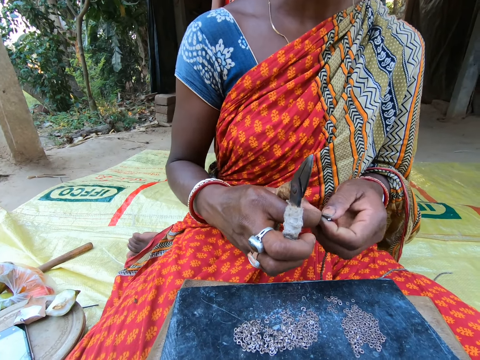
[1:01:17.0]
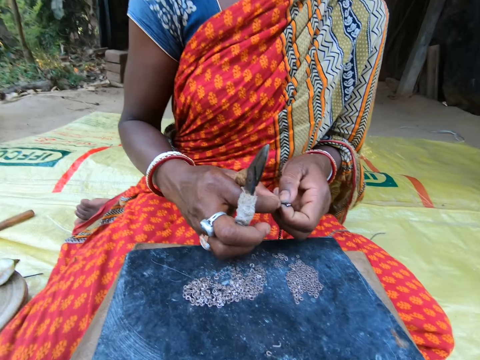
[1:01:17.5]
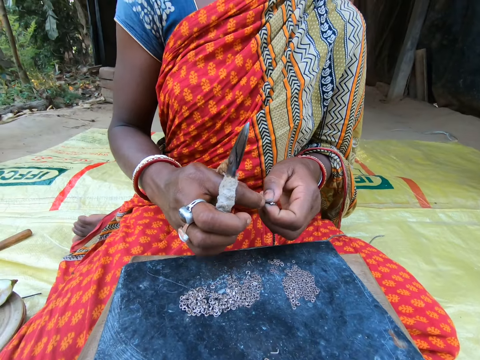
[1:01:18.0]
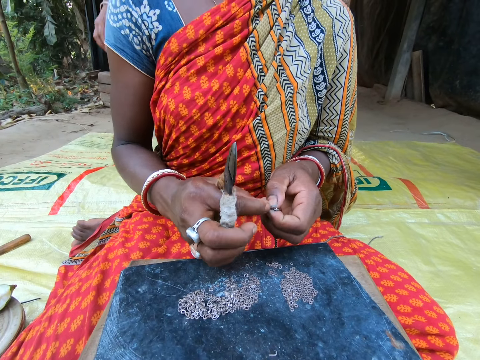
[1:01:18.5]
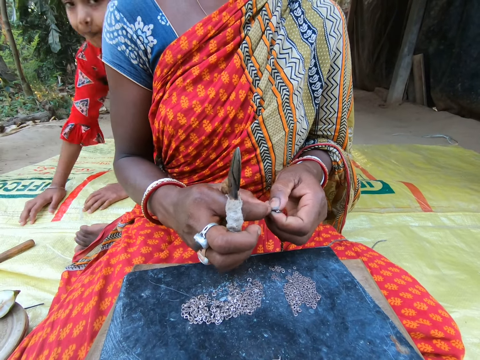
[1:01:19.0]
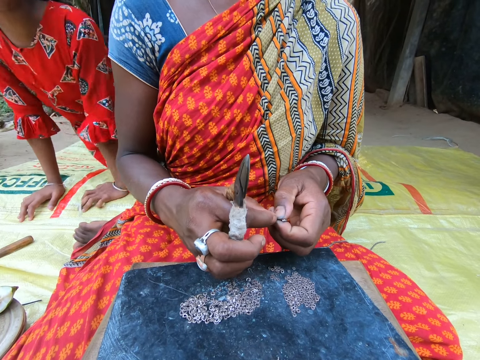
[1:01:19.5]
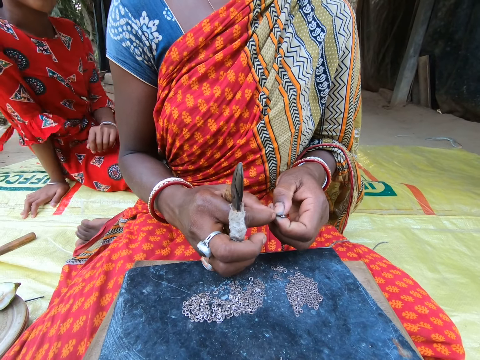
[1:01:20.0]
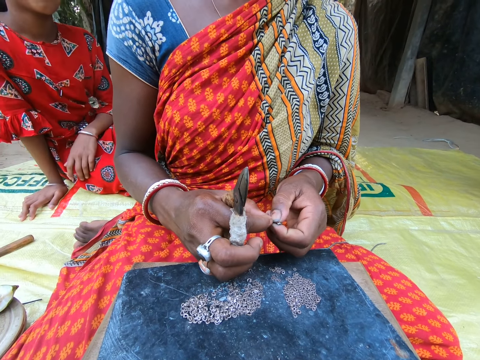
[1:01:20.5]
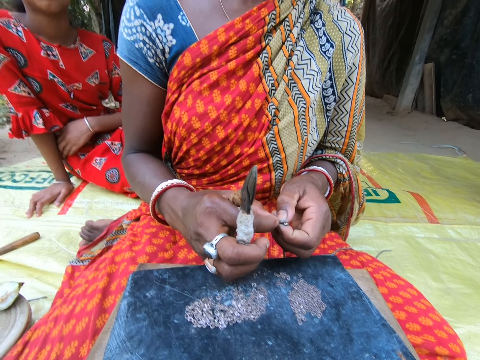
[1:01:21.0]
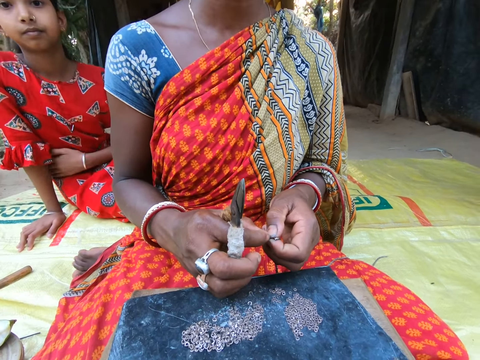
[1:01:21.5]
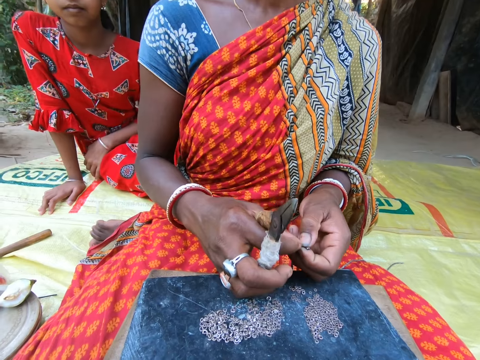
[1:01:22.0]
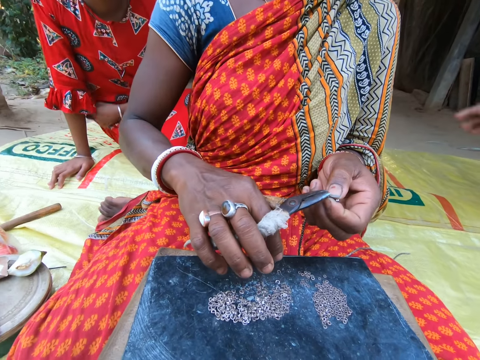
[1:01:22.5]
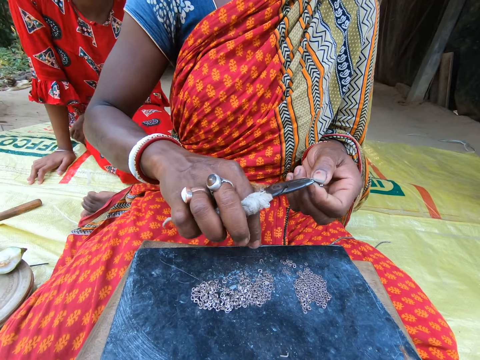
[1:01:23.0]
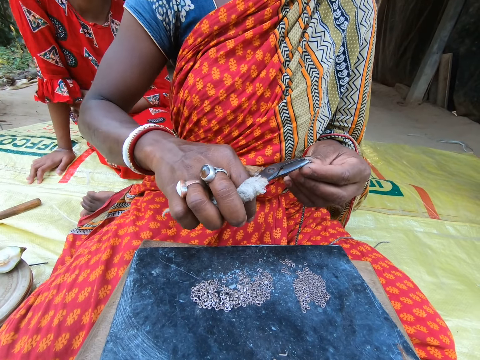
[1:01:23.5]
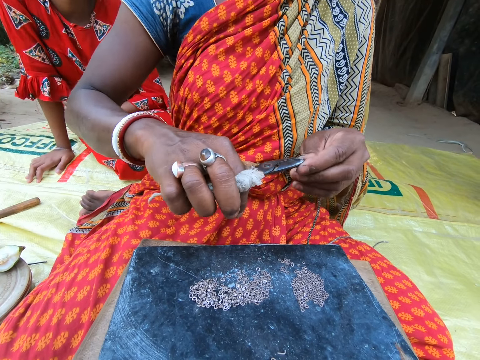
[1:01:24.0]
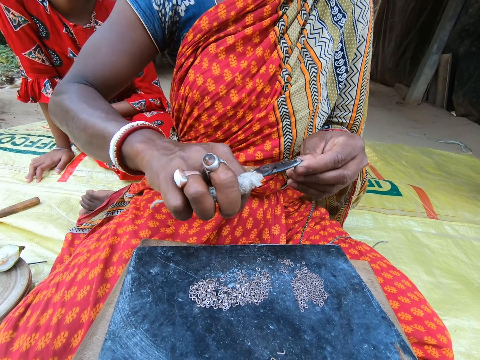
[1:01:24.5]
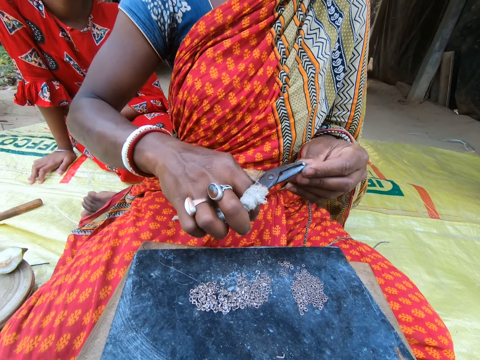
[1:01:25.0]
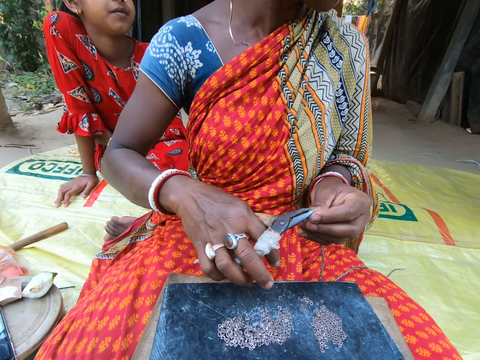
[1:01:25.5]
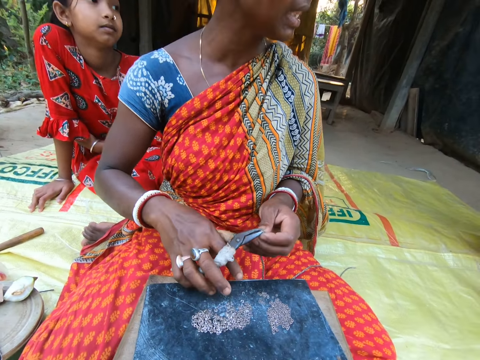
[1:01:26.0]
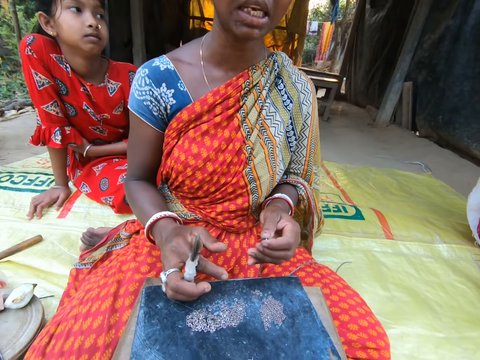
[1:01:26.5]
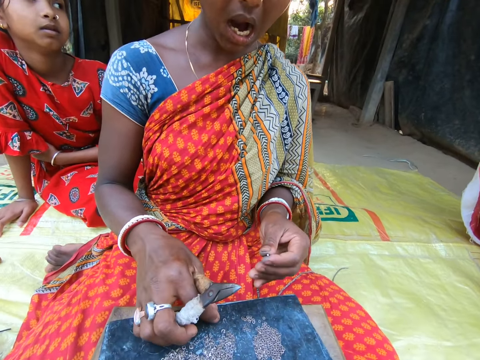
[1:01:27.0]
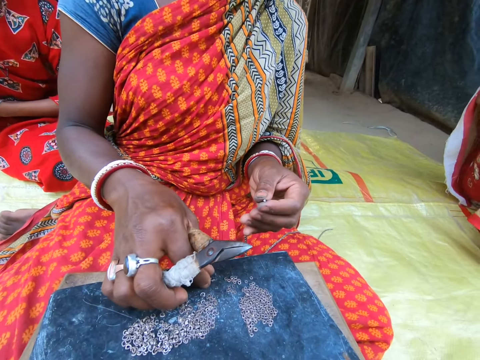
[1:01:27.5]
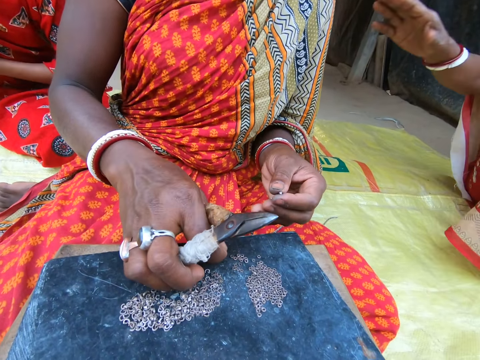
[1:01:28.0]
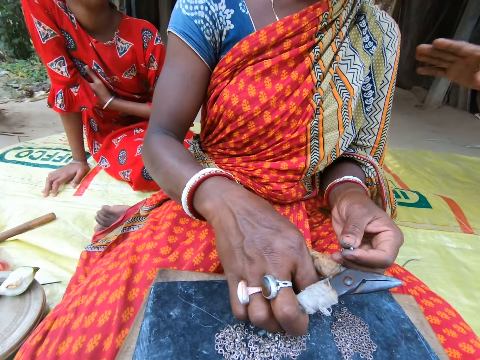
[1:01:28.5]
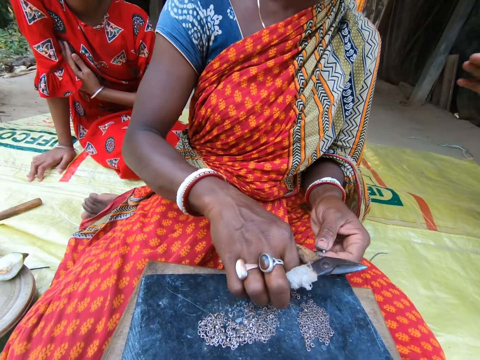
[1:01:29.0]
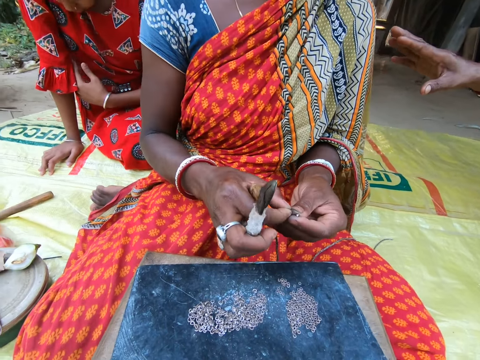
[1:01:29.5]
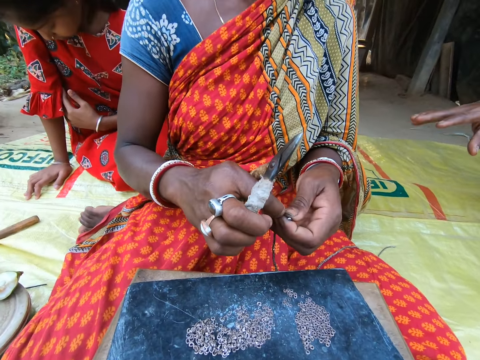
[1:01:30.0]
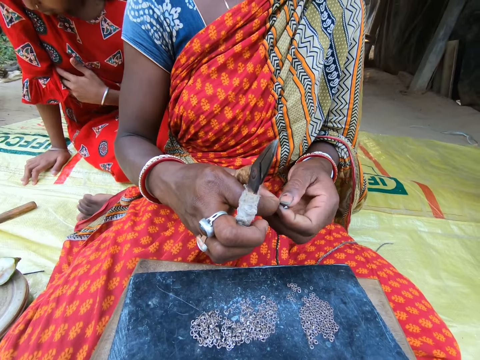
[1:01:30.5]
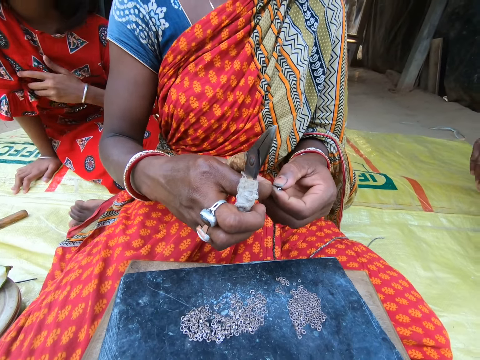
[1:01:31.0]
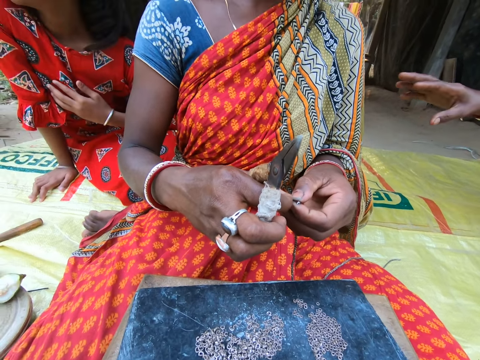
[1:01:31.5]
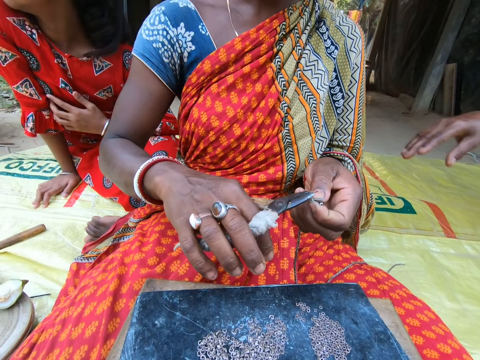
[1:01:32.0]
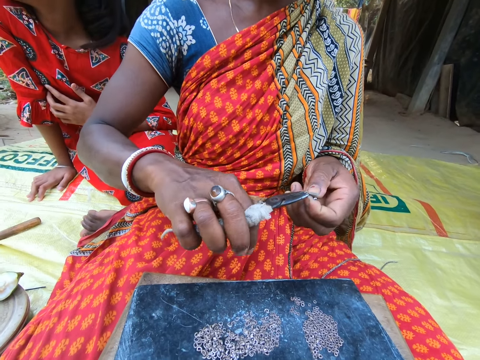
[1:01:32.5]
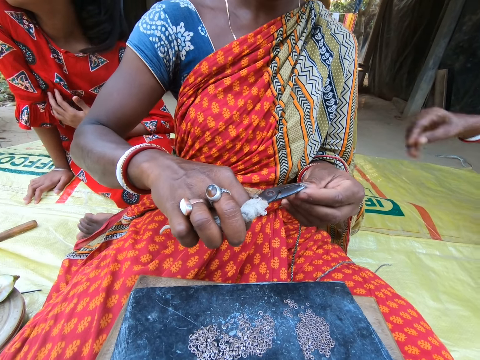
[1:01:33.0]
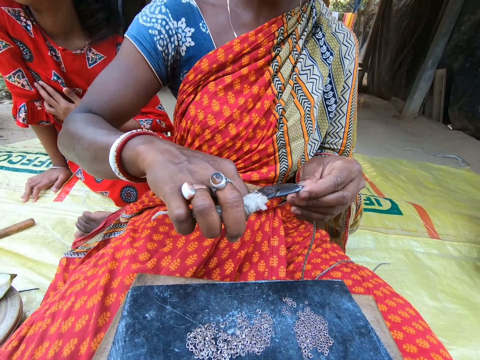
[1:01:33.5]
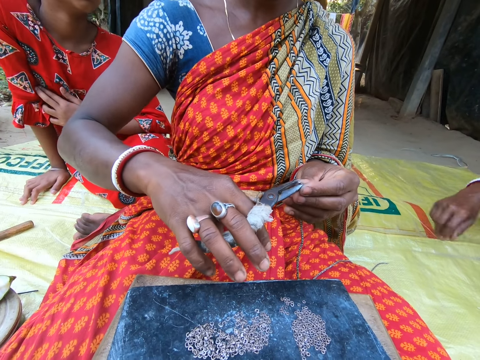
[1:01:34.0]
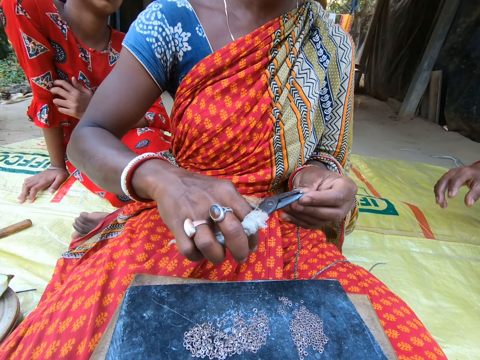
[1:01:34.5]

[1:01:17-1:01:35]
A girl touches her dress with her left hand. A woman picks the ring from her left hand with the pair of pliers in her right hand and places the ring on the string in her left hand with the pair of pliers in her right hand. The woman picks a ring on the stool with her right hand. The woman passes the ring from her right to left hand. The woman picks the ring from her left hand with the pair of pliers in her right hand and places the ring on the string in her left hand with the pair of pliers in her right hand.

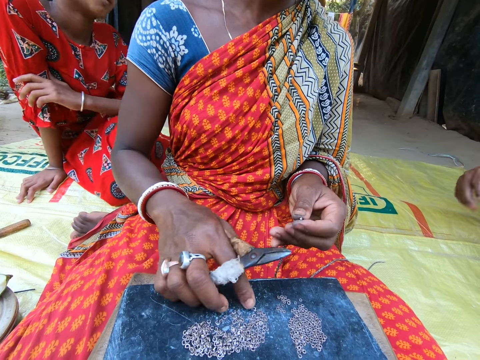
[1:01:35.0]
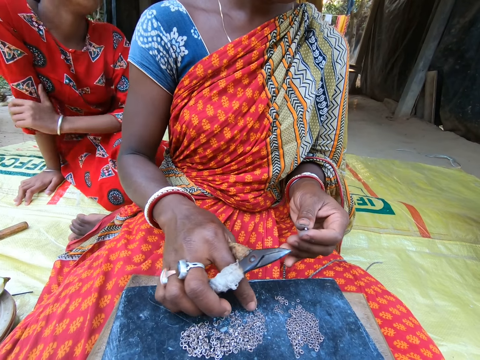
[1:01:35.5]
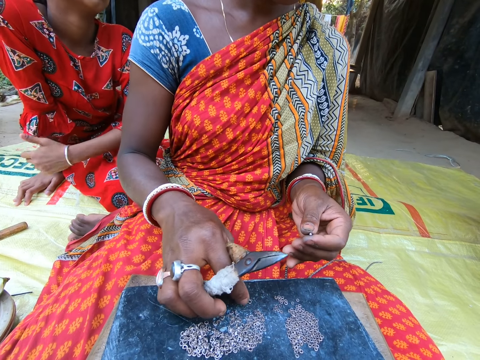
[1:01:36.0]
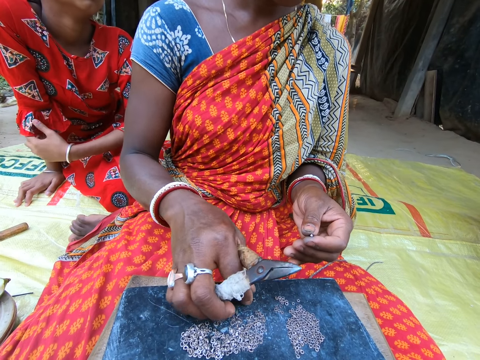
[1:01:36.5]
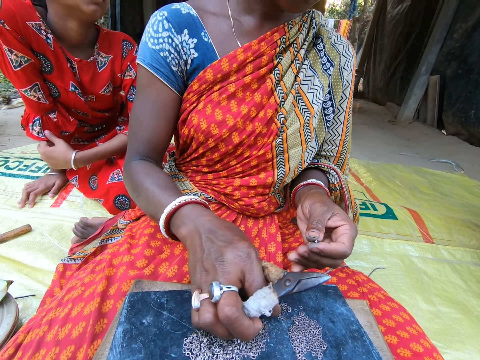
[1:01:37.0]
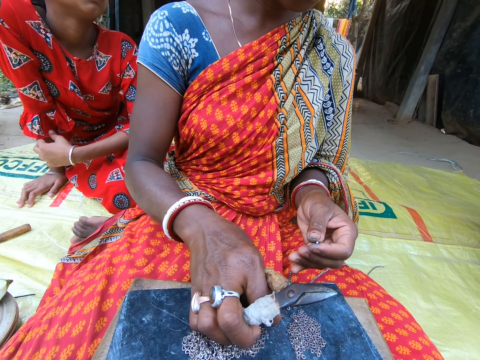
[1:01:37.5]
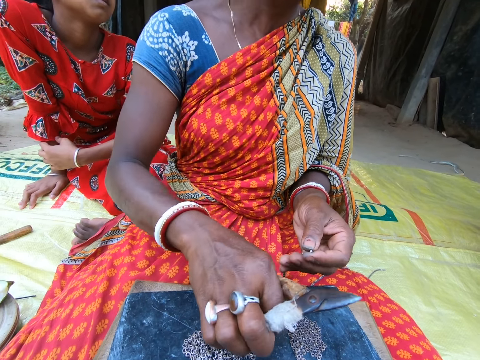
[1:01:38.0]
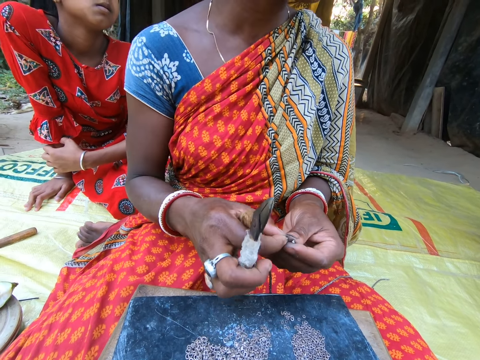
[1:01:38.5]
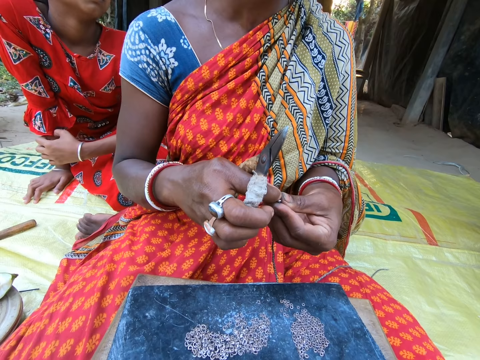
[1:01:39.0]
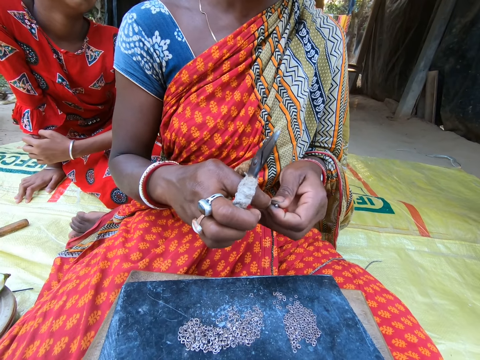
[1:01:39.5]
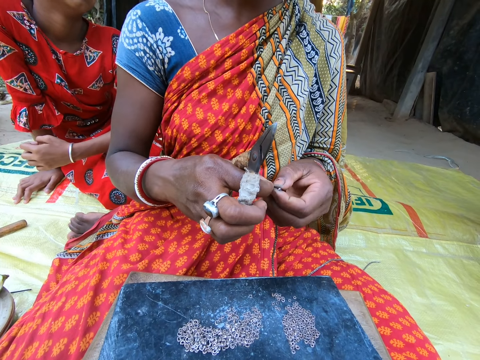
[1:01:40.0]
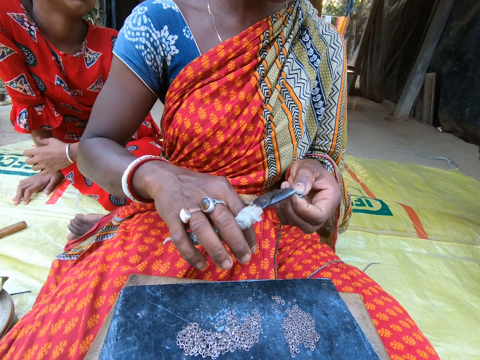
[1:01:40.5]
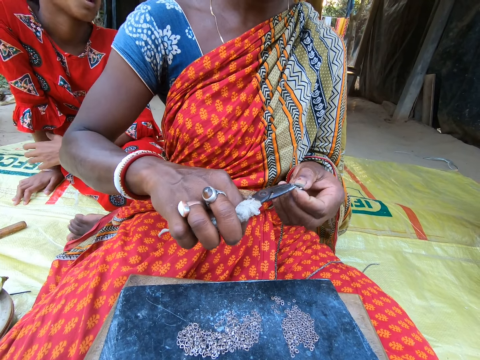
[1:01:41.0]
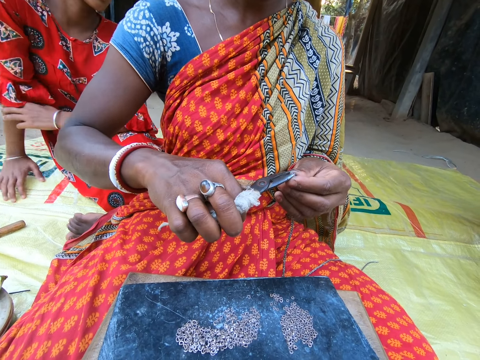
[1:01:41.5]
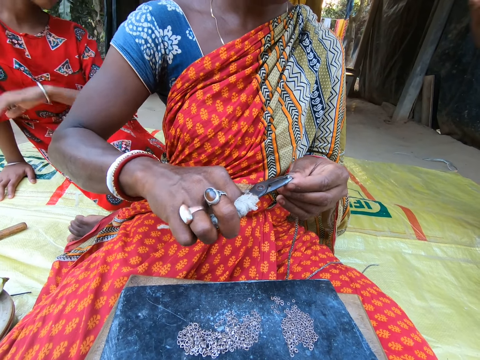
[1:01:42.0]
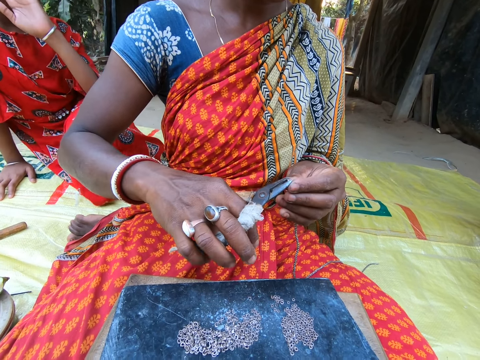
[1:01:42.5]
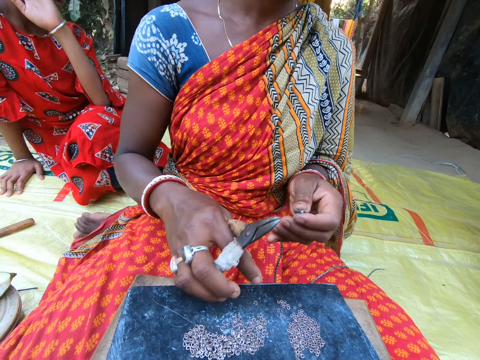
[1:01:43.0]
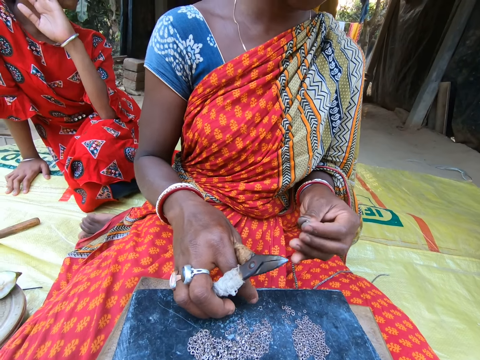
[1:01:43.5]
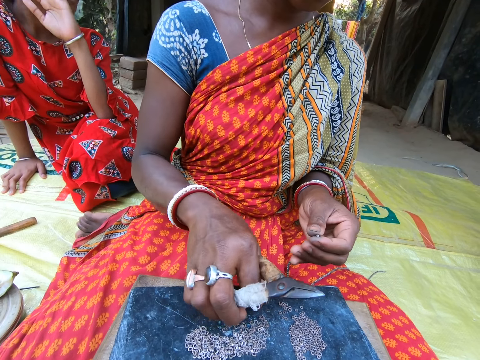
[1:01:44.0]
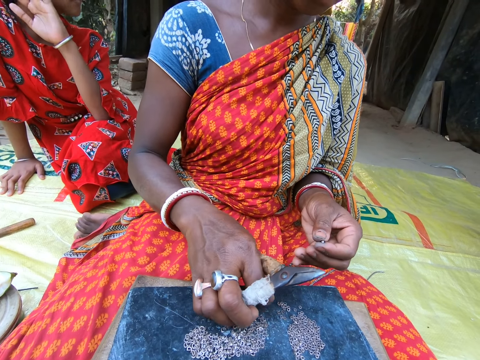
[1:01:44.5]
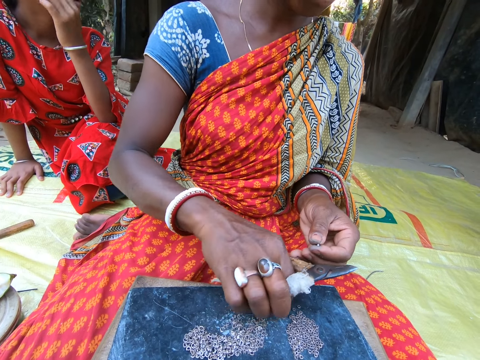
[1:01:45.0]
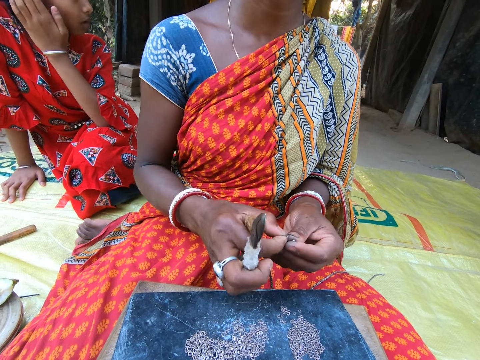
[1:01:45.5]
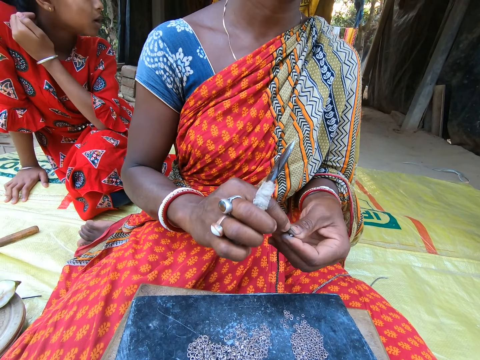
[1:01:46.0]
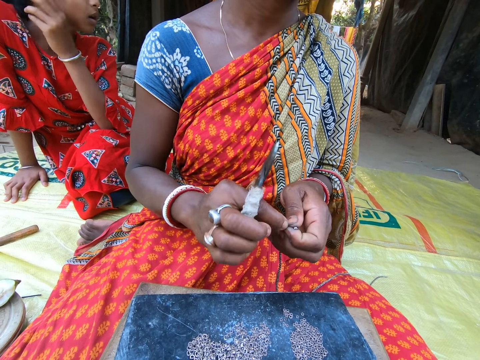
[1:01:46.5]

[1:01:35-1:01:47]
A girl touches her right hand with her left hand. A woman picks a ring on the stool with her right hand. The woman passes the ring from her right to left hand. The woman picks the ring from her left hand with the pair of pliers in her right hand and places the ring on the string in her left hand with the pair of pliers in her right hand. The girl touches her face with her left hand. The woman picks a ring on the stool with her right hand. The woman passes the ring from her right to left hand. The girl touches her hair with her left hand.
